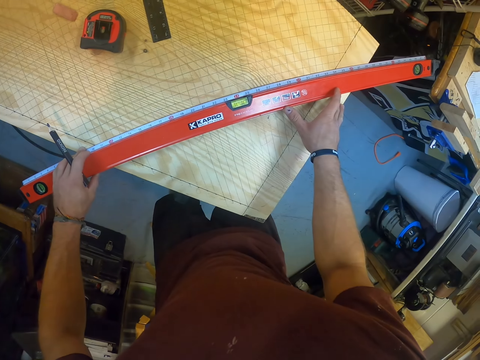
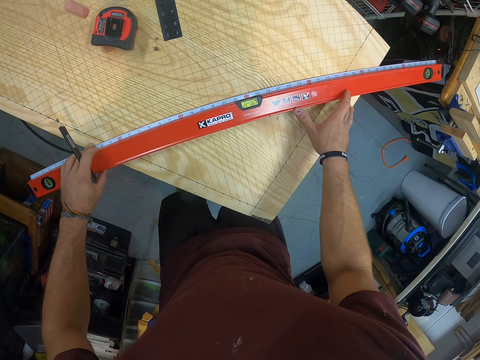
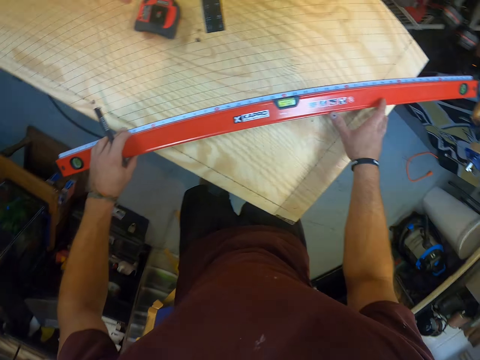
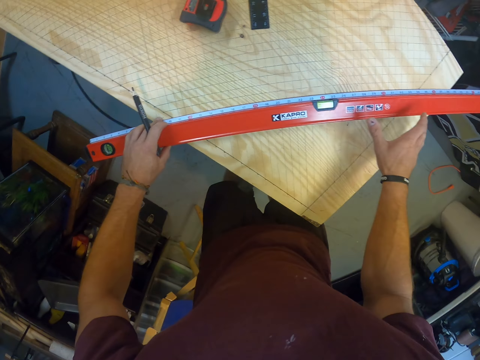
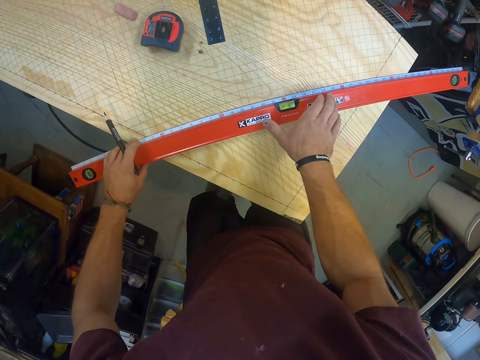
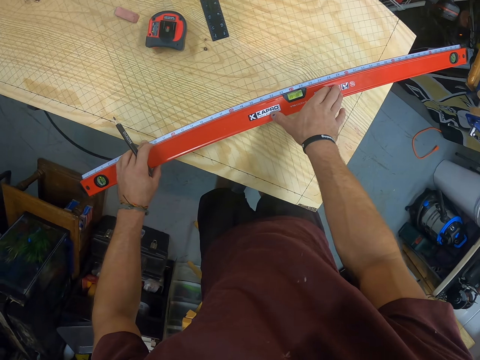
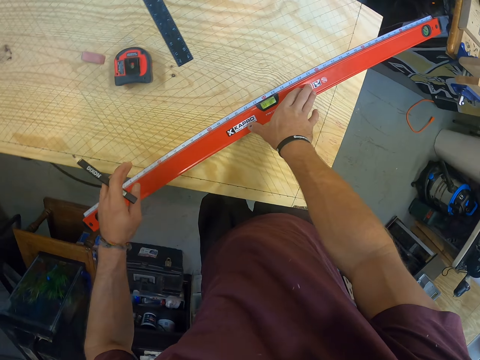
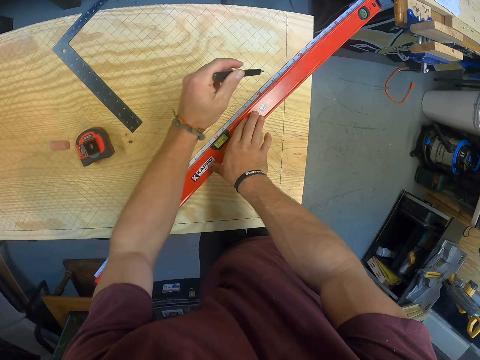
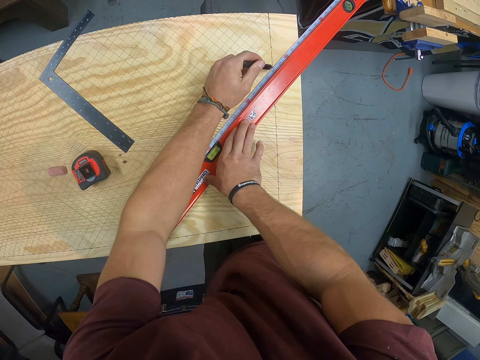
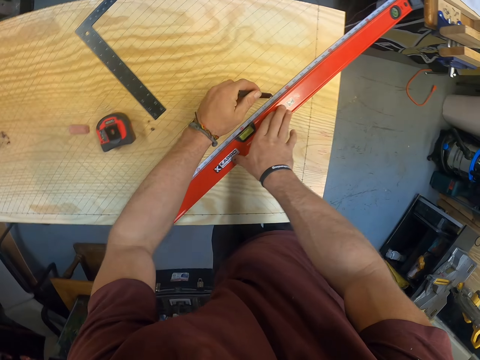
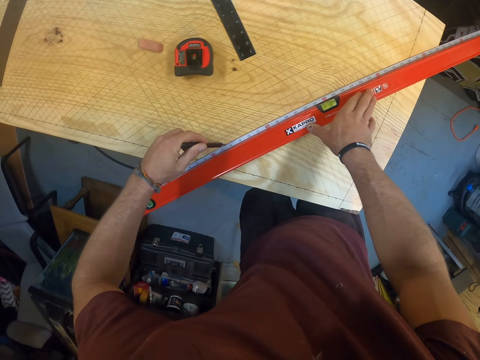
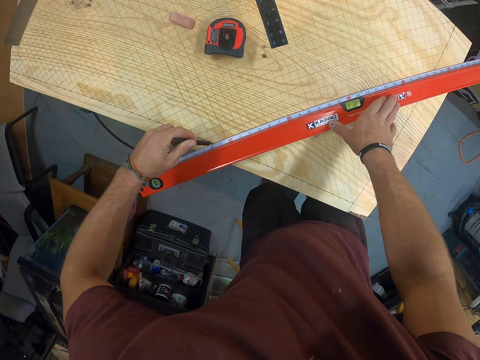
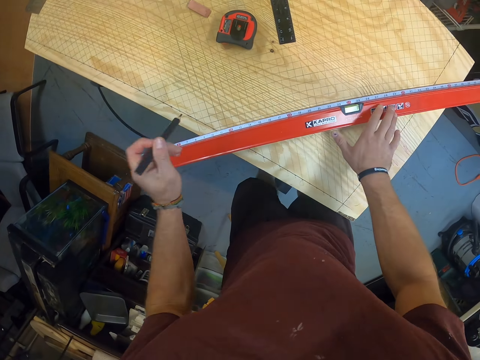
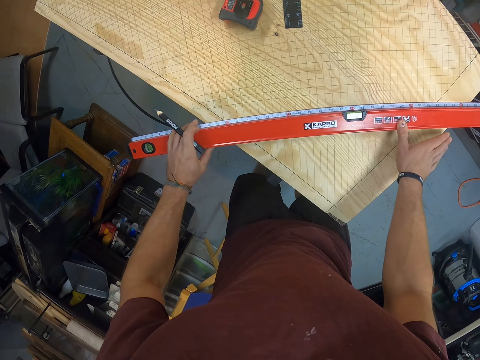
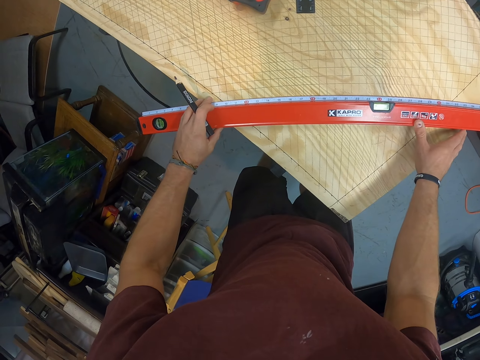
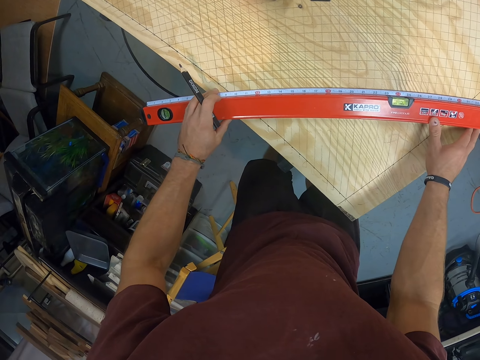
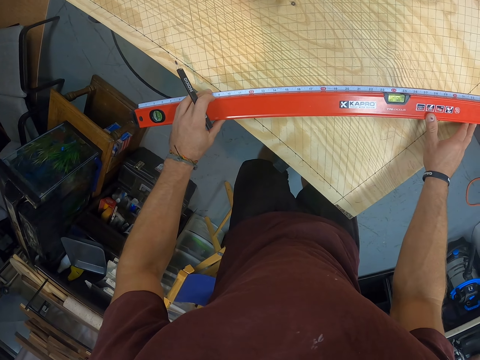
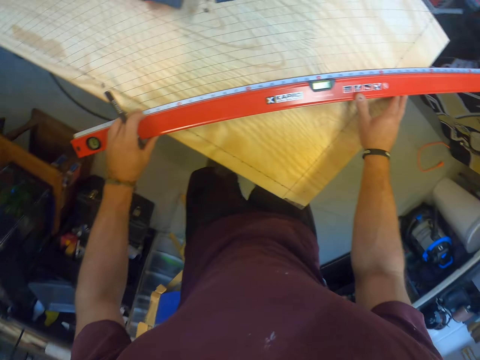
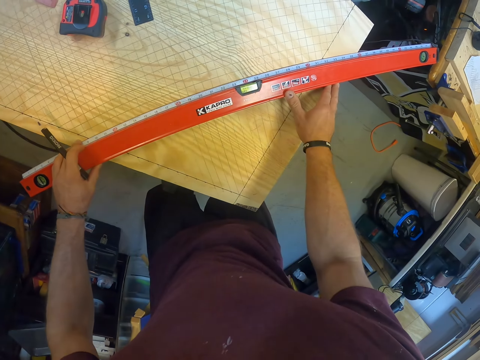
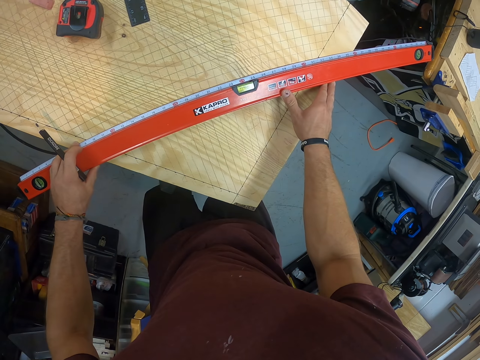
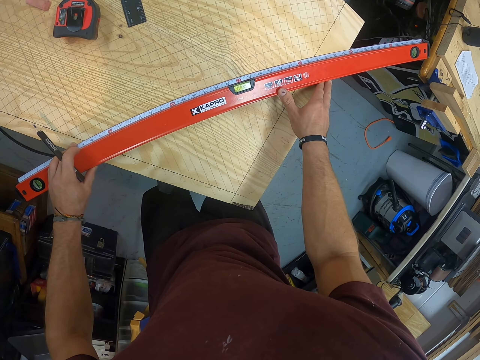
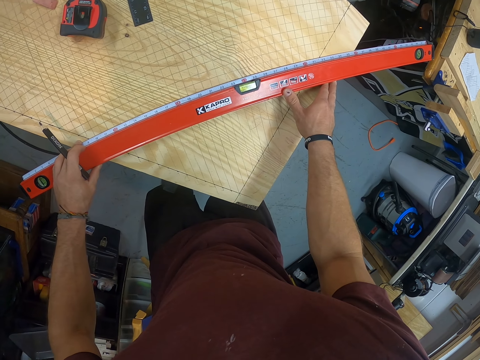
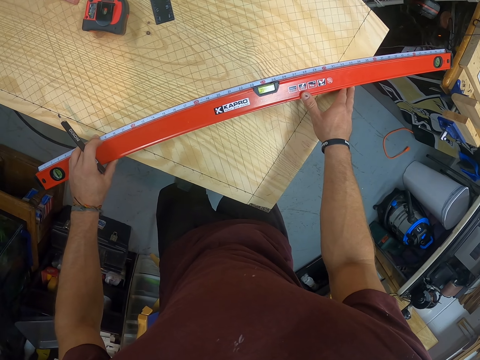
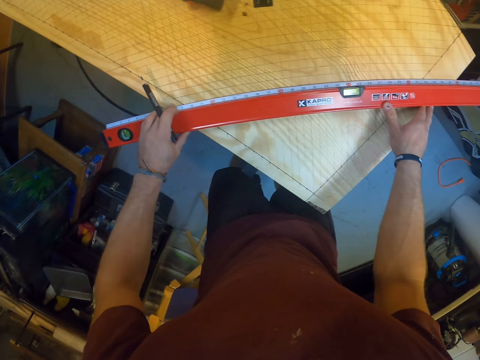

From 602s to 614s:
The camera wearer removes his right hand from the level meter on the wood. He places his right hand on the level meter on the wood. He removes his left hand from the level meter on the wood. He draws a line on the wood with the pencil in his left hand. He removes the pencil from the wood with his left hand. He drags the level meter on the wood with both hands. He moves a table.

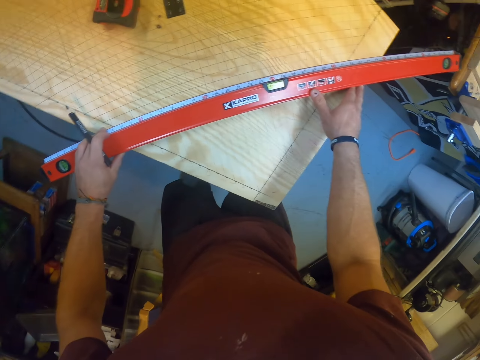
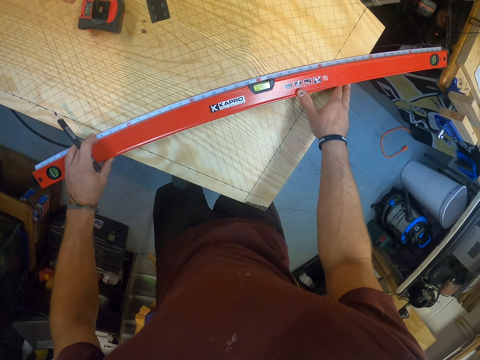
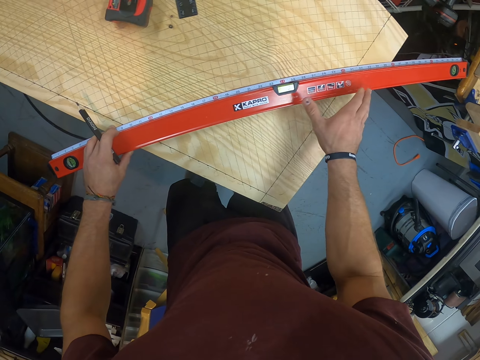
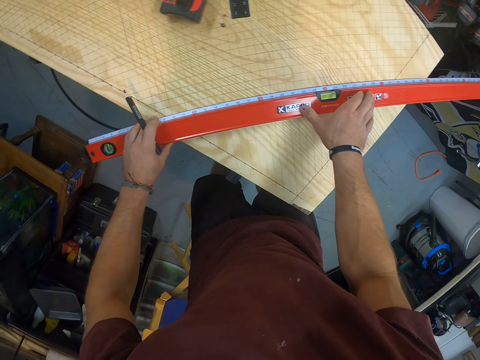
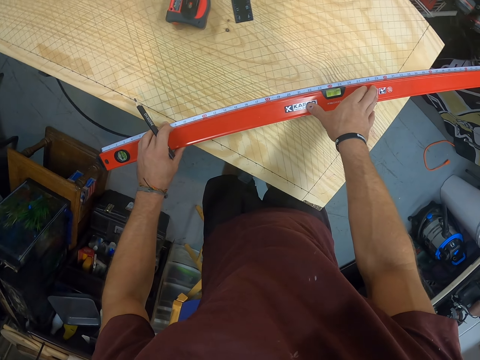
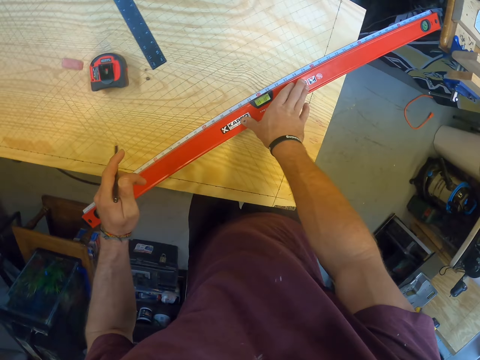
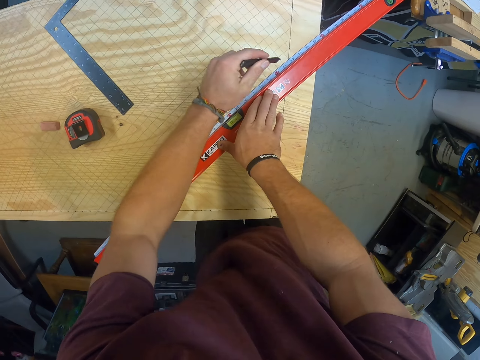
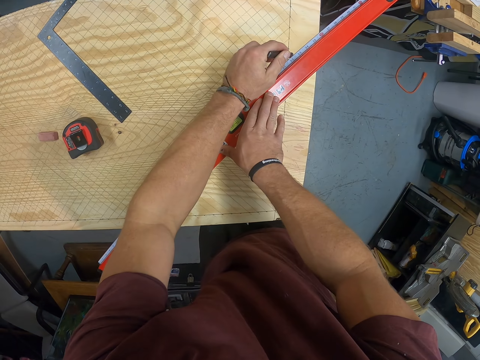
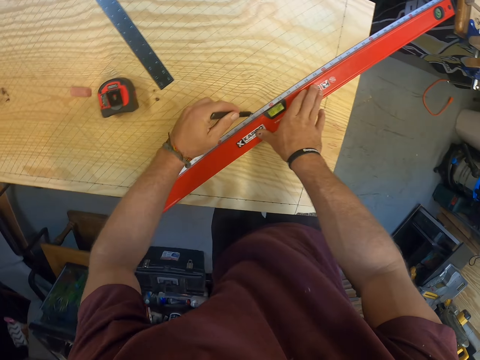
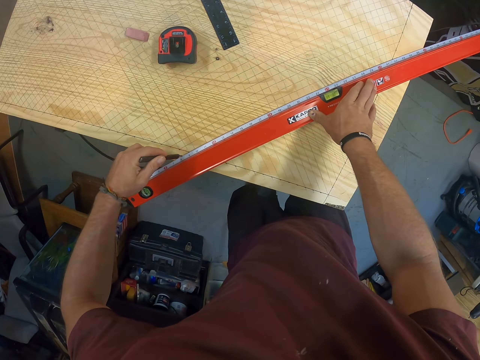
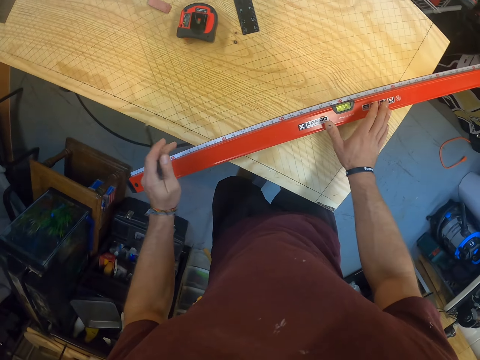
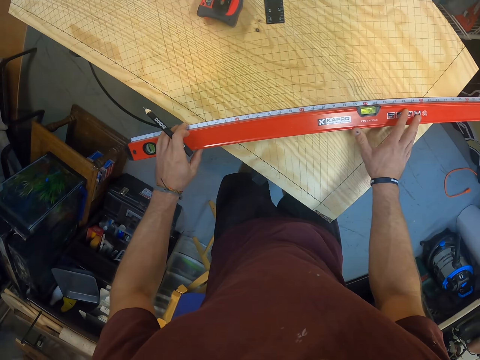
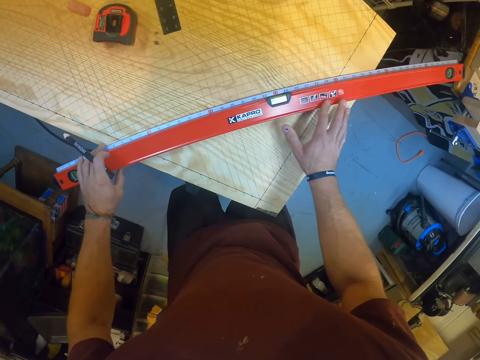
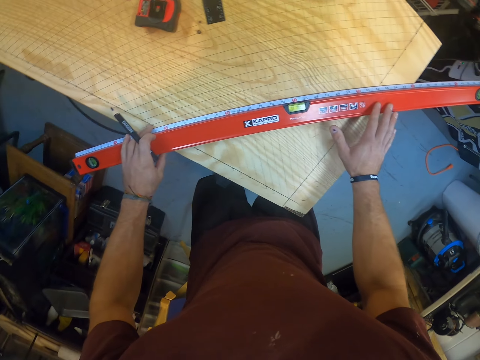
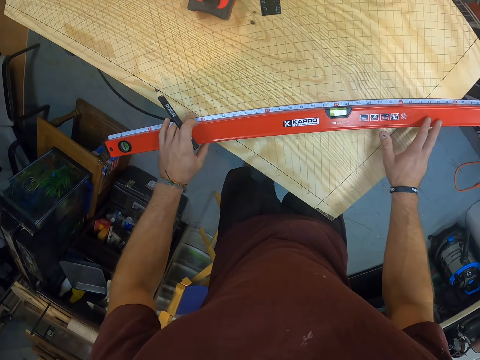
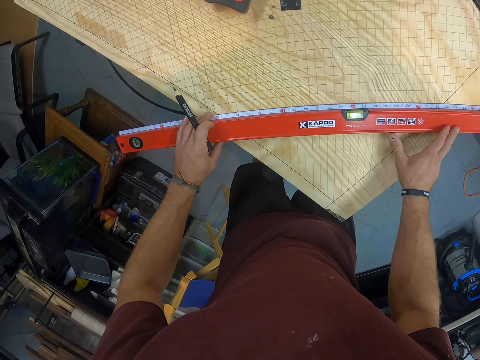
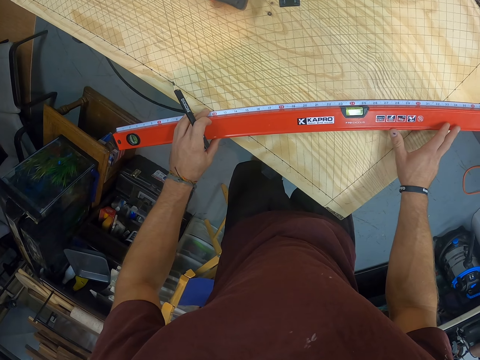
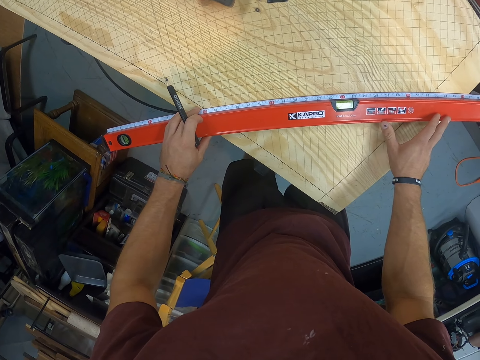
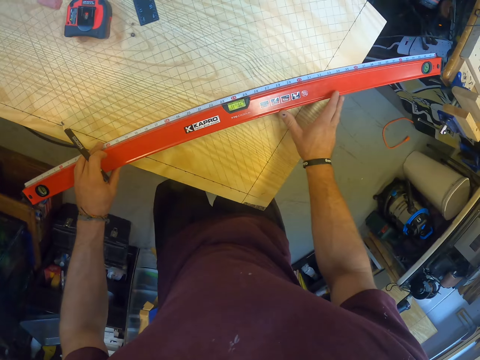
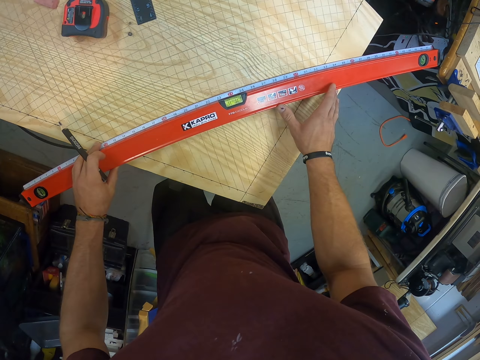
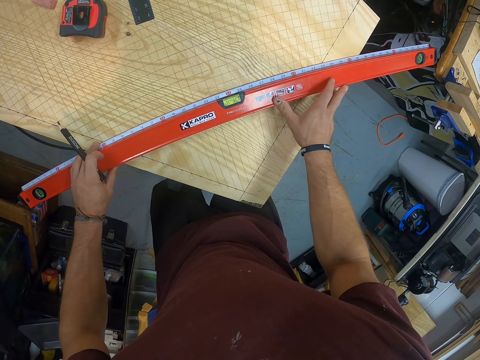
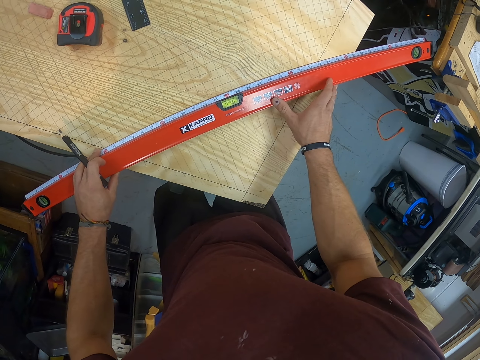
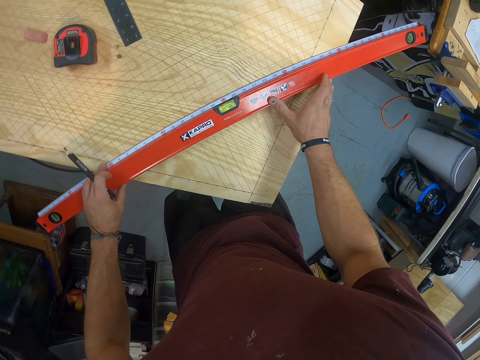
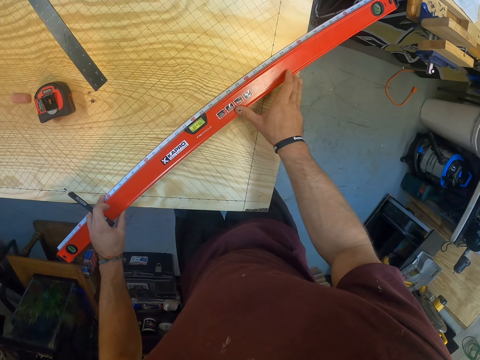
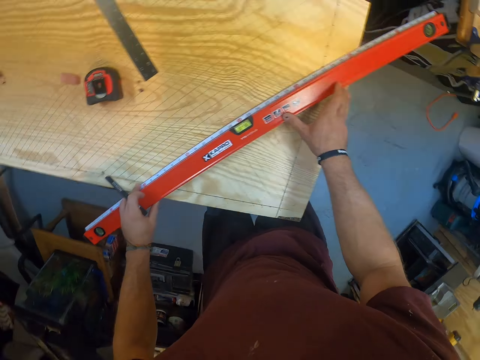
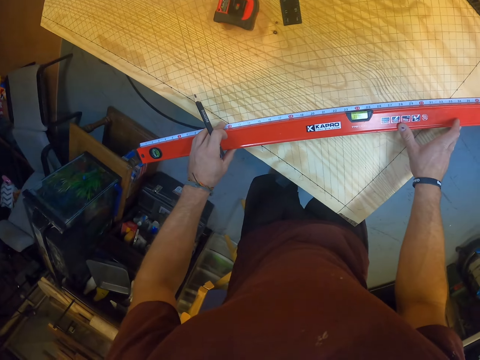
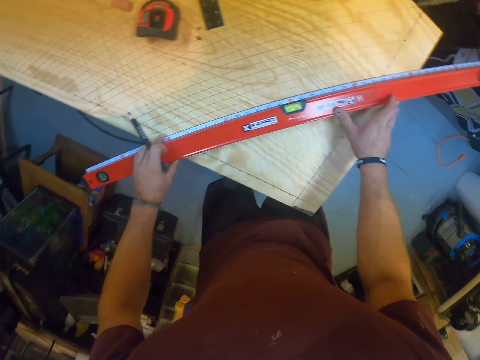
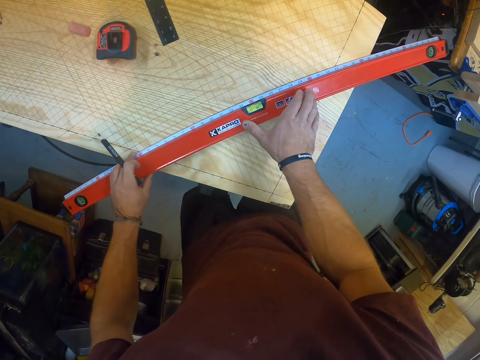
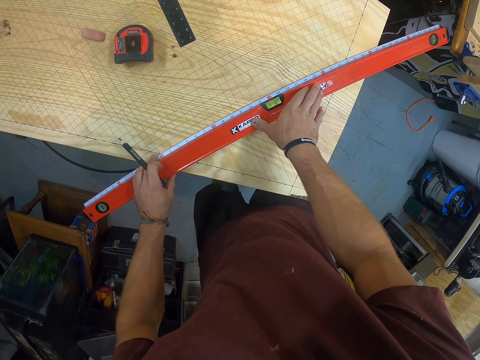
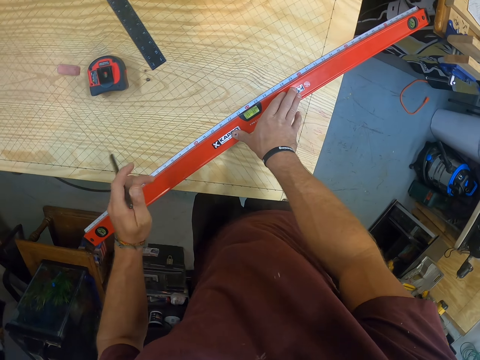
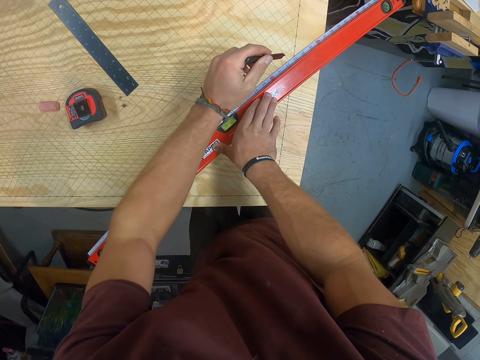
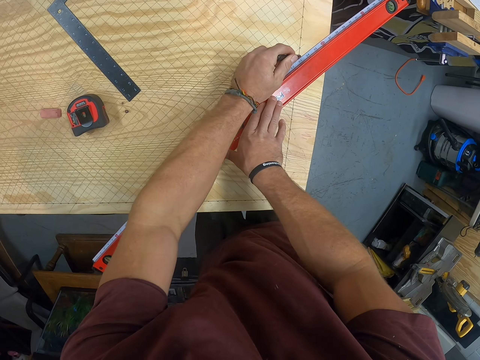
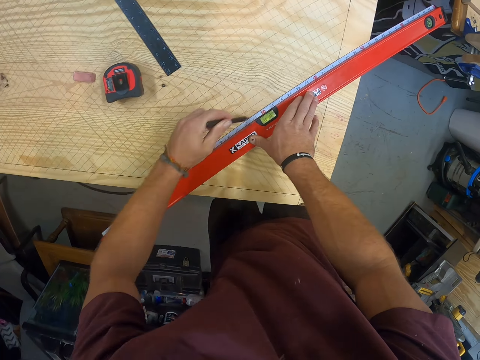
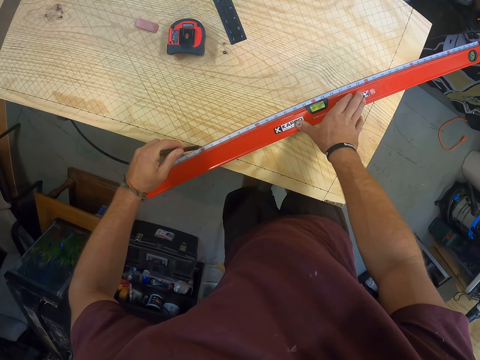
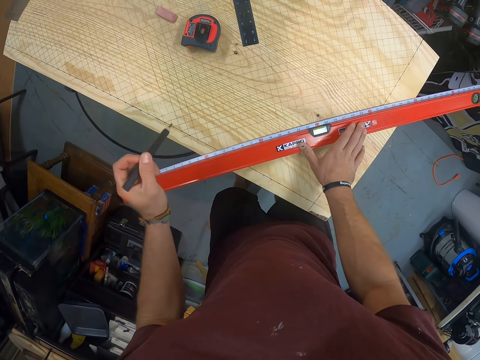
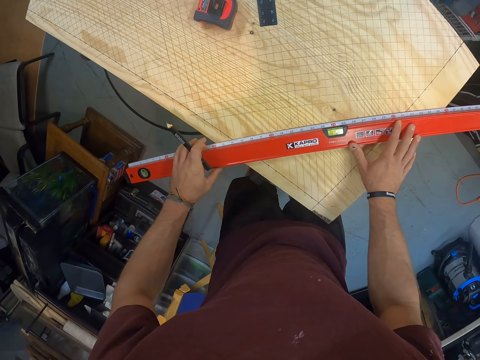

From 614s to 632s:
The camera wearer removes his right hand from the level meter on the wood. He places his right hand on the level meter on the wood. He removes his left hand from the level meter on the wood. He draws a line on the wood with the pencil in his left hand. He removes the pencil from the wood with his left hand. He drags the level meter on the wood with both hands. He removes his right hand from the level meter on the wood. He places his right hand on the level meter on the wood. He removes his left hand from the level meter on the wood. He draws a line on the wood with the pencil in his left hand. He removes the pencil from the wood with his left hand.
